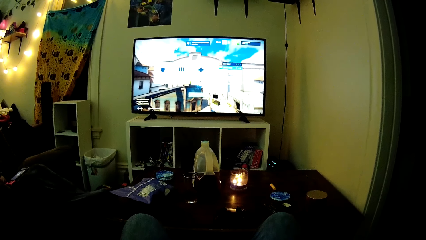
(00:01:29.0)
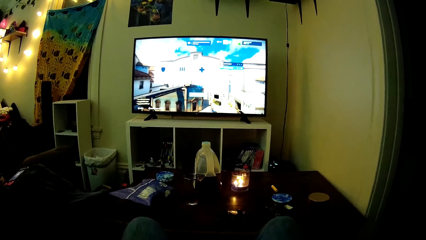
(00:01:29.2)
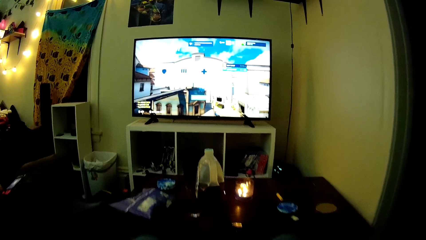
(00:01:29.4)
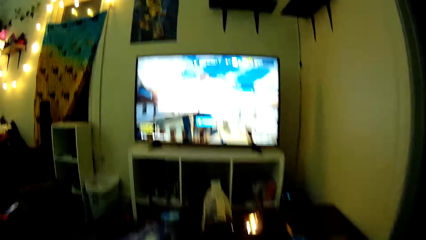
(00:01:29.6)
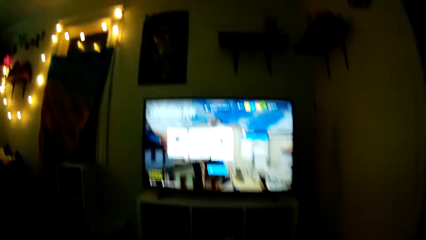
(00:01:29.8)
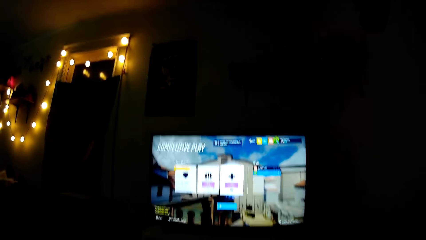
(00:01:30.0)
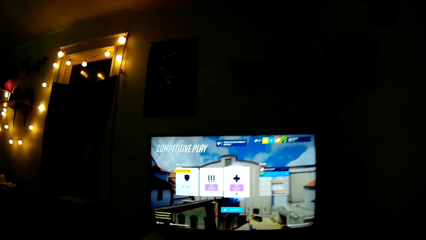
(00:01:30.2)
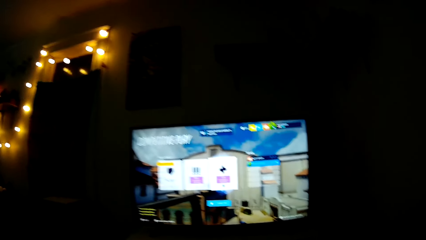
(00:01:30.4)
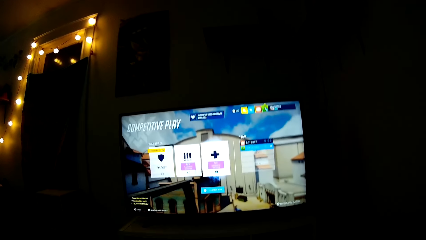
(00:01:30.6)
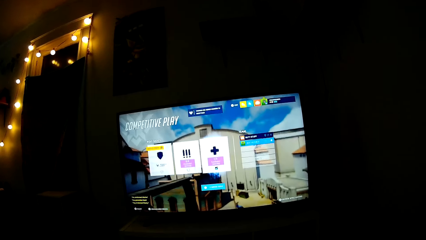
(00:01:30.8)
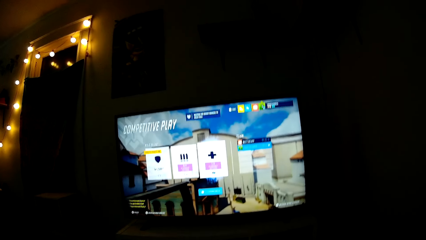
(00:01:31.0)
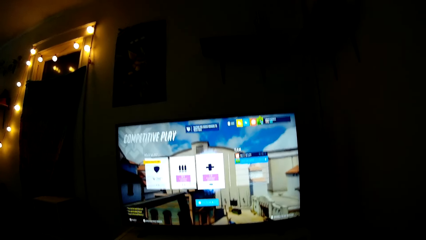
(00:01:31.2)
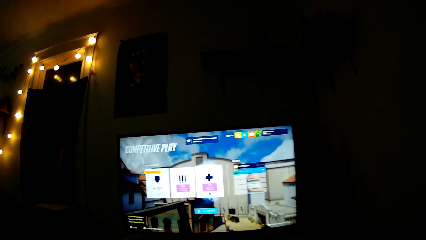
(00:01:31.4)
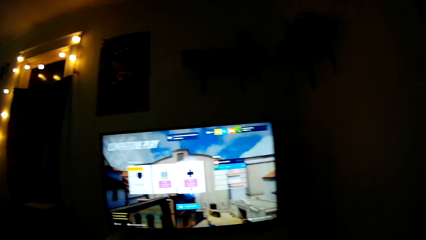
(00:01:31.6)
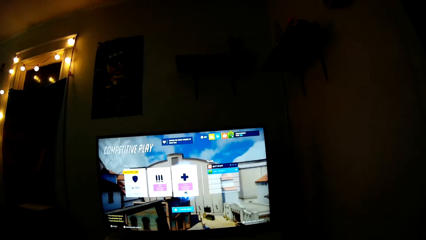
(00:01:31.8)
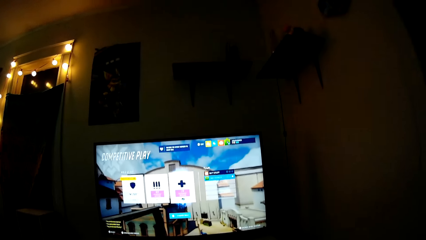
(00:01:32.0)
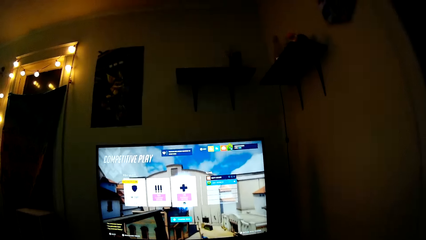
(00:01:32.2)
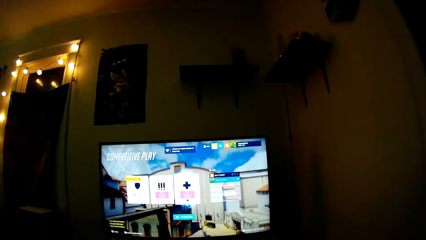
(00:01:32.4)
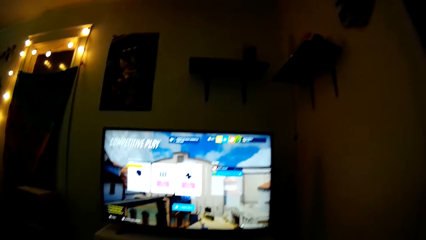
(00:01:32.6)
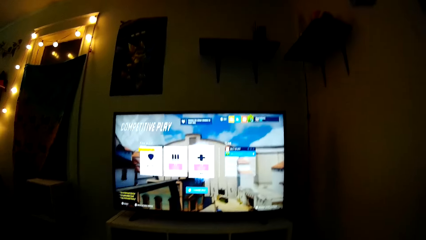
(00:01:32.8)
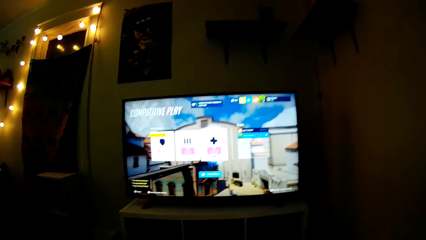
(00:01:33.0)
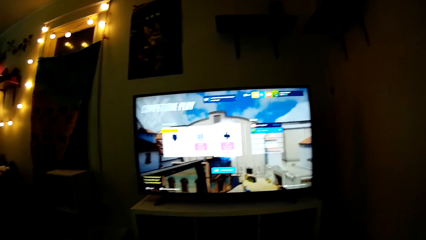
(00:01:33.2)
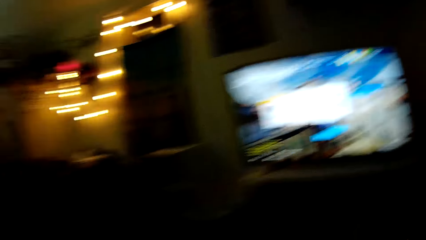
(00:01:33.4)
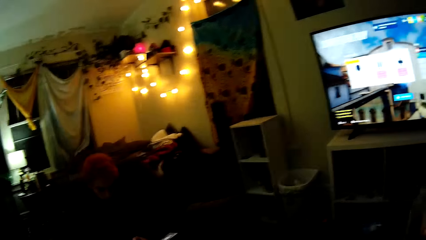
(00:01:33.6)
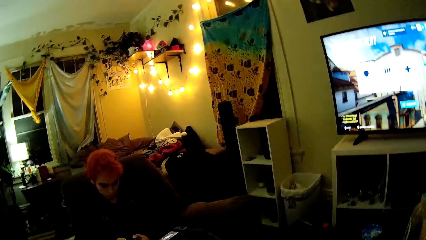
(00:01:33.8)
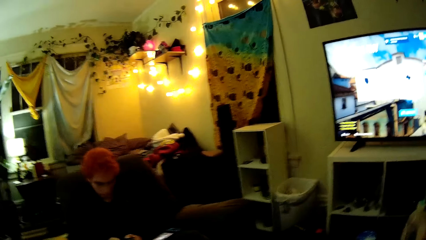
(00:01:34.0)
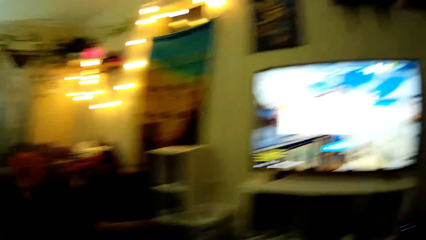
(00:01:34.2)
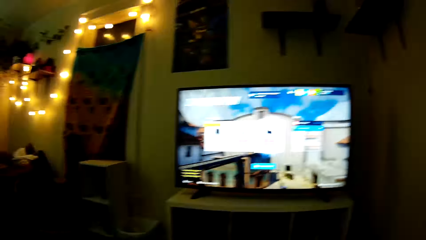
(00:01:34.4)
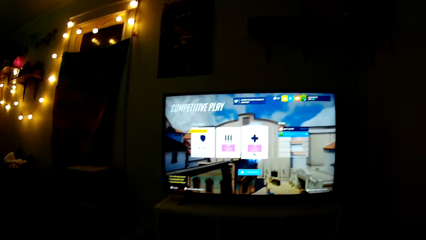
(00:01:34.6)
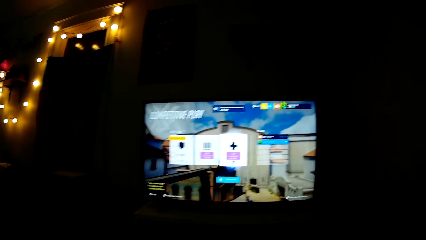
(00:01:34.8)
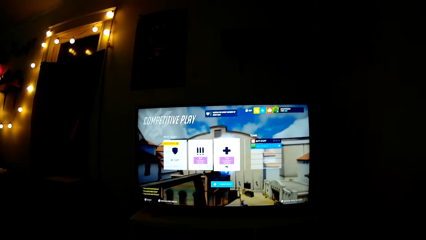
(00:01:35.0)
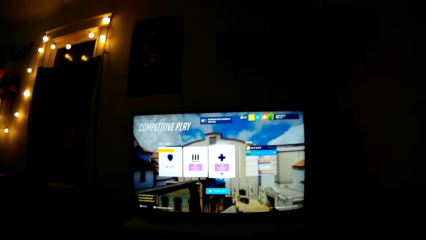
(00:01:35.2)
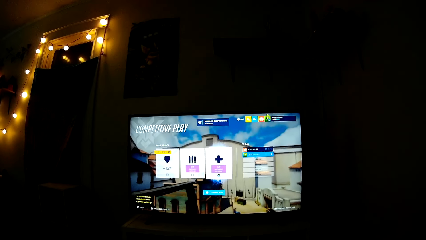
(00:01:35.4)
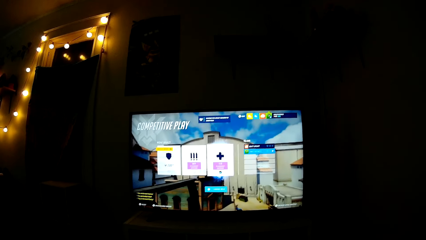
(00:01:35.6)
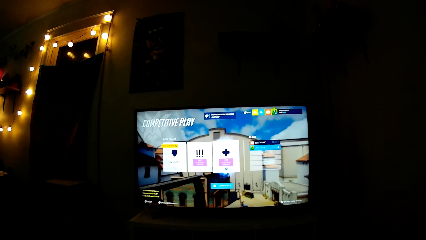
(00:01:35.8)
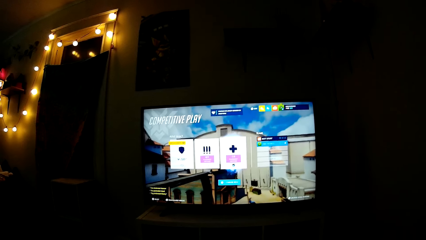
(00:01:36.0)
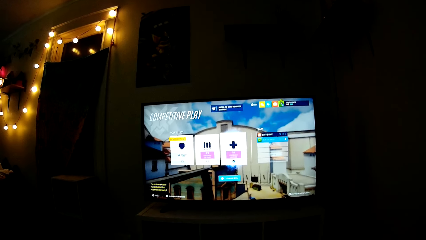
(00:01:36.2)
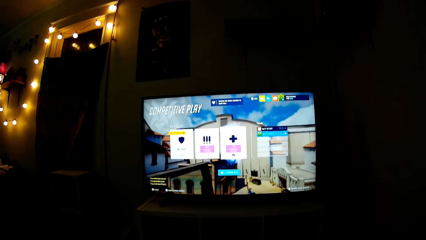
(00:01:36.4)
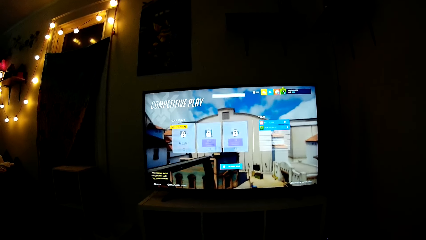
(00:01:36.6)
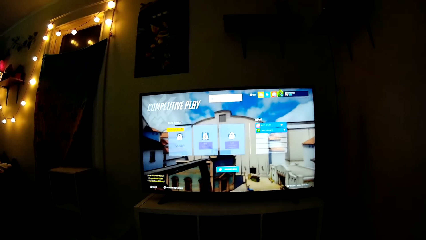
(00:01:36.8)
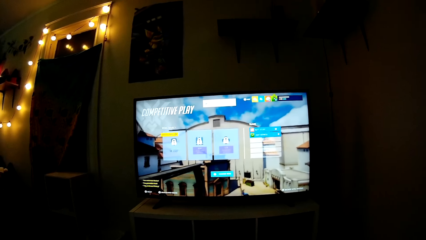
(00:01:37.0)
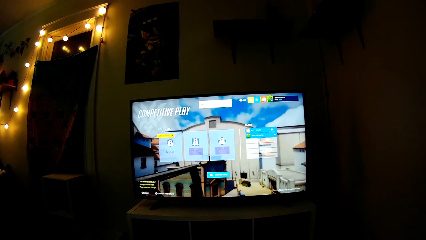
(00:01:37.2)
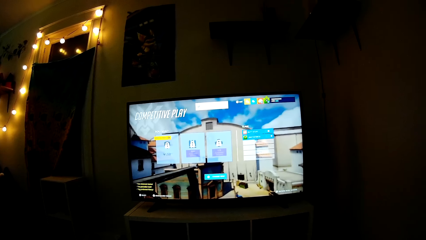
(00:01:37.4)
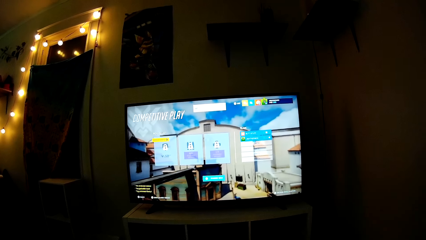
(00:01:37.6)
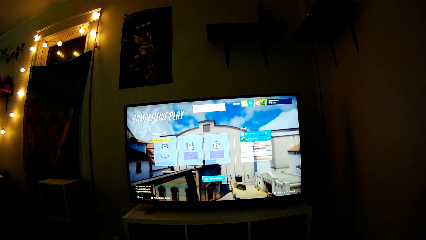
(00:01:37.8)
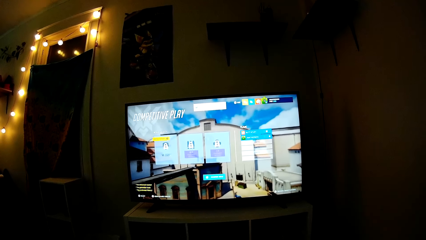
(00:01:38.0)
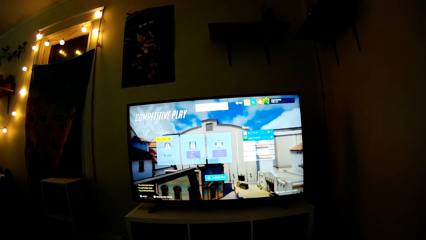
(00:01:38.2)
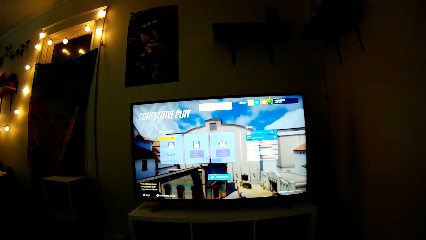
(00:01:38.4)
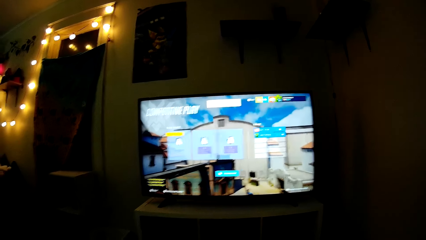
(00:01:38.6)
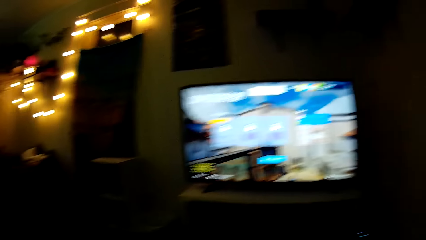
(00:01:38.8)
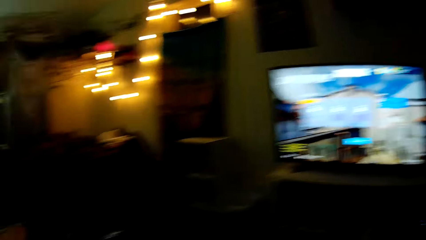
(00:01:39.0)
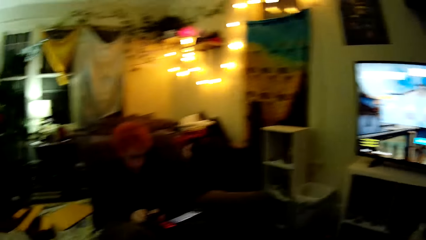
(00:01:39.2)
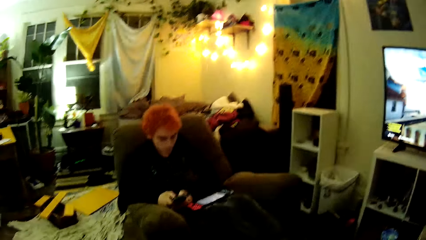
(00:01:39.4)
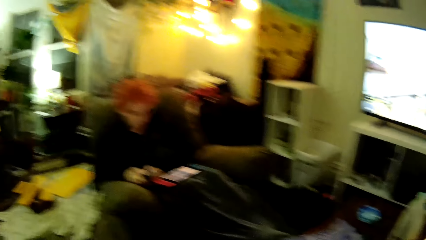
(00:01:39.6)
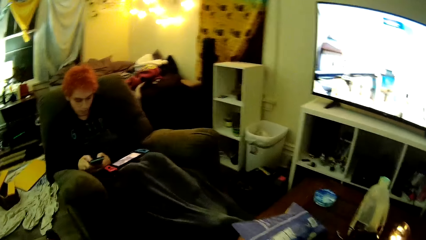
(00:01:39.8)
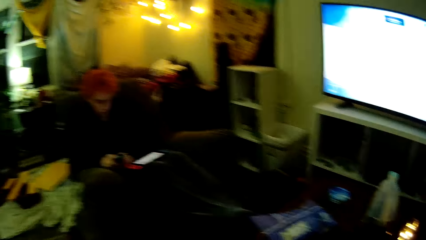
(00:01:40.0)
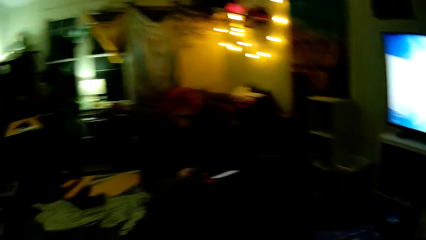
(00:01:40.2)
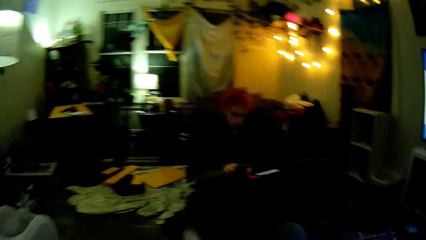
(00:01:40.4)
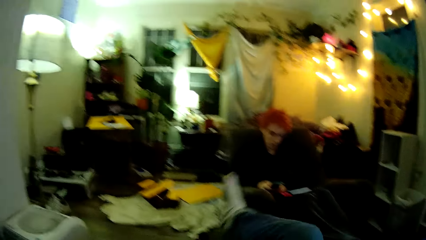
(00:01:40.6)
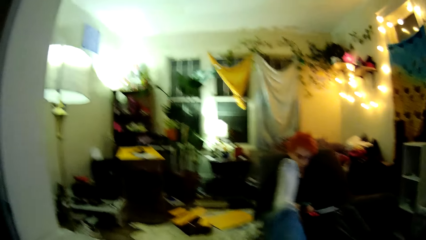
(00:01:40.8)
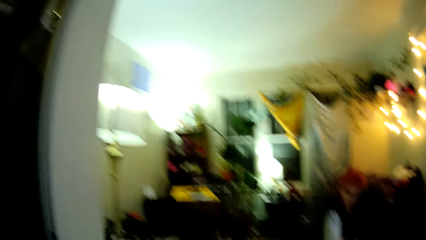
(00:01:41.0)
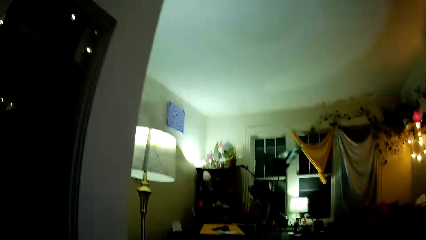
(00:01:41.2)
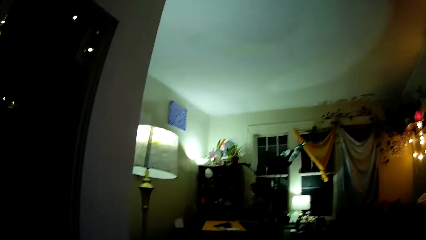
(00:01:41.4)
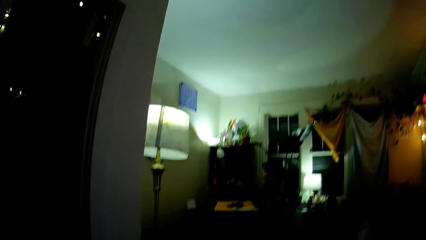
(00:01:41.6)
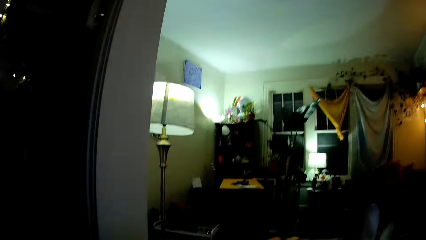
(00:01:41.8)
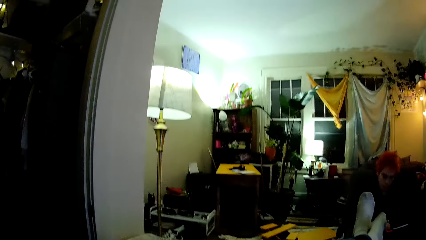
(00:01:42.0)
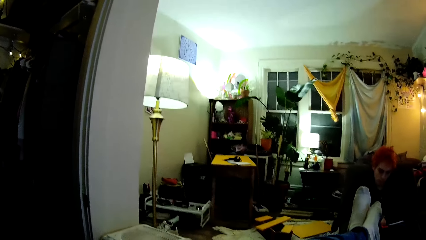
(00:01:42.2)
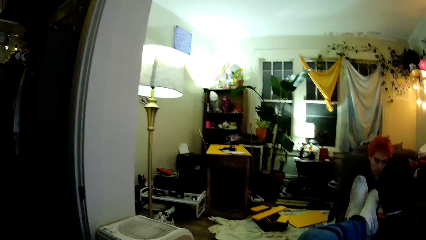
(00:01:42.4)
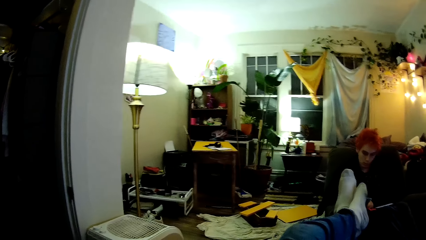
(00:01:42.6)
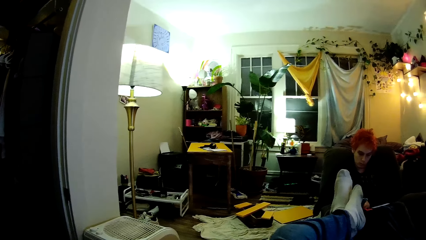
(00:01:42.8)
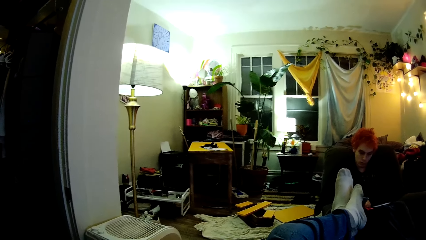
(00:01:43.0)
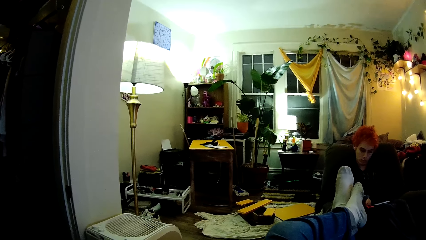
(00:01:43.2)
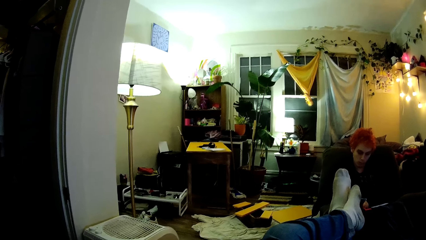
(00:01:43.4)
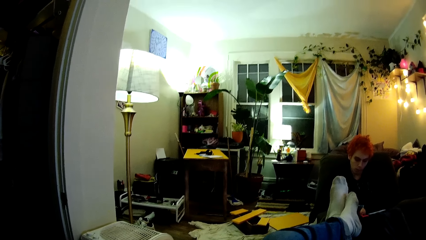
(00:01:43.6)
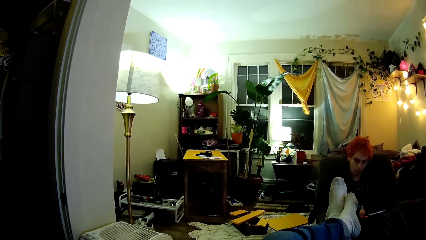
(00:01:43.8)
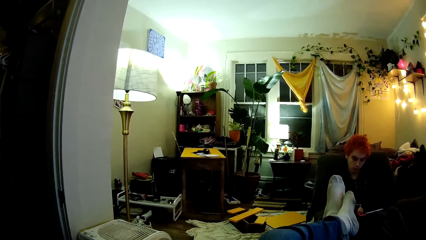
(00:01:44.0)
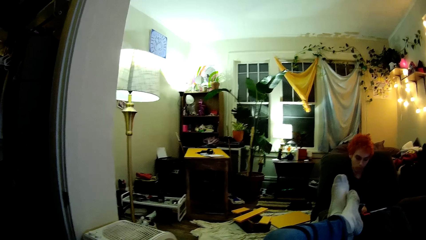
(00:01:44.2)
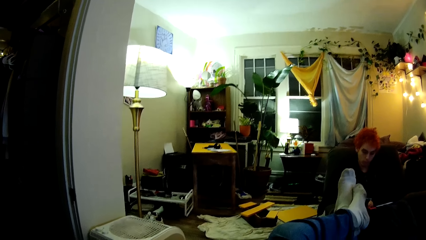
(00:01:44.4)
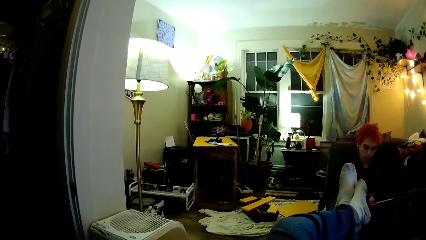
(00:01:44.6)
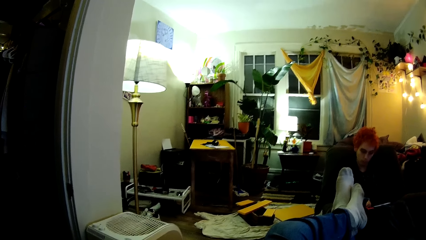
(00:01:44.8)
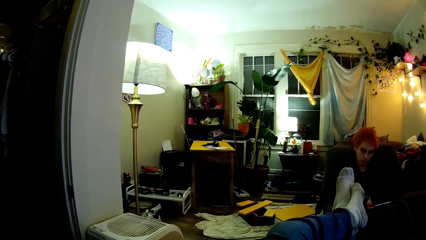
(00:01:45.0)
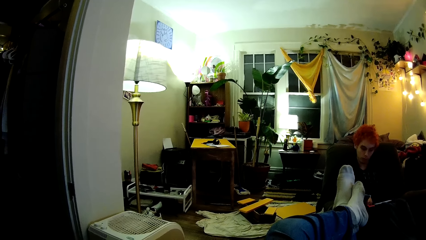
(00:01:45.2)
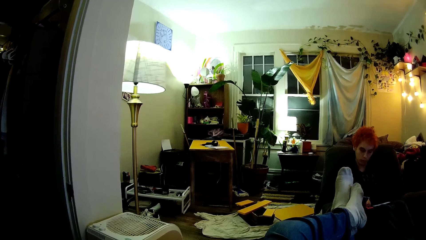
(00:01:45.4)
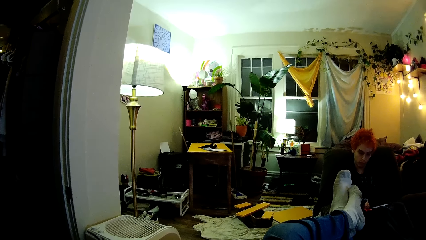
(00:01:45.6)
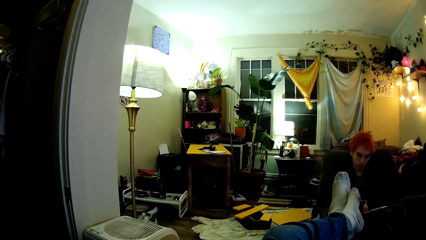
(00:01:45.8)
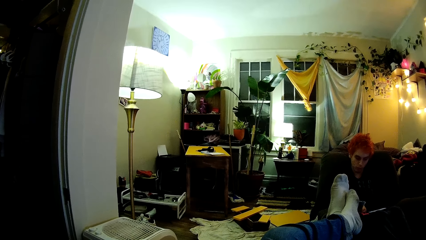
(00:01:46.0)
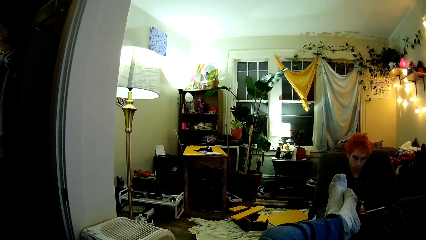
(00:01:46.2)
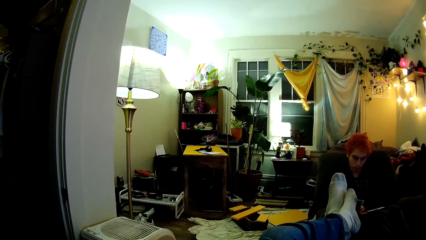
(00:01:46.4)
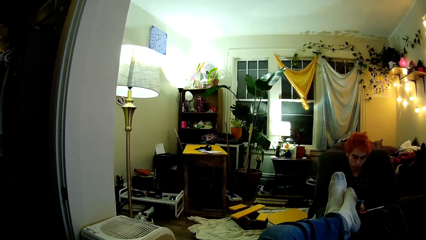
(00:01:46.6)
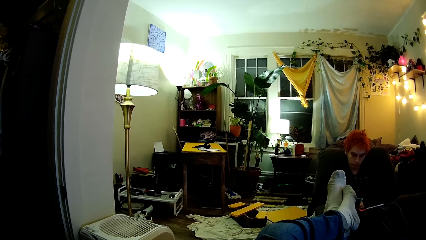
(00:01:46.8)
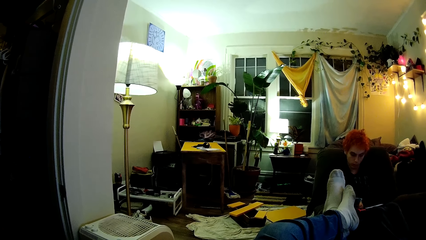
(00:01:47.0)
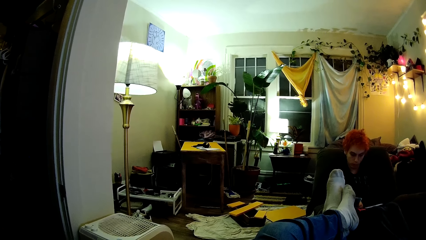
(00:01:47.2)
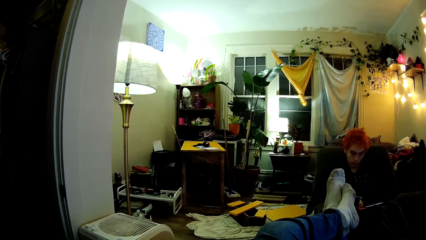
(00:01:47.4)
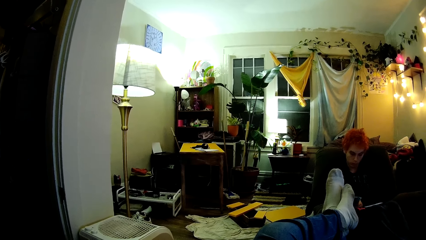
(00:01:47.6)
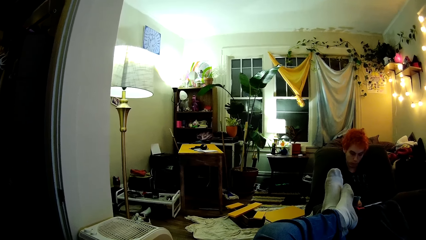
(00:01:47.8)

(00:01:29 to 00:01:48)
The camera wearer looks around. He speaks to a man. He looks around. He operates the television. He raises his feet on the chair.
